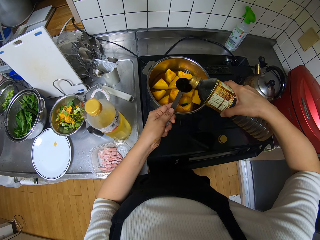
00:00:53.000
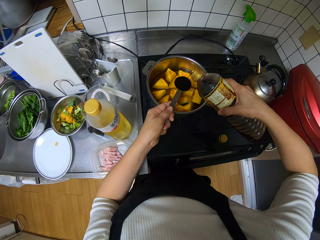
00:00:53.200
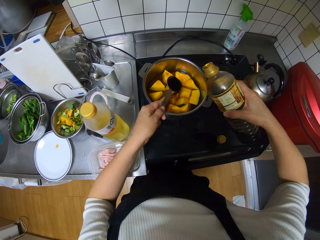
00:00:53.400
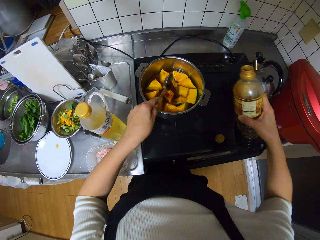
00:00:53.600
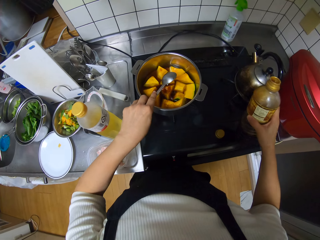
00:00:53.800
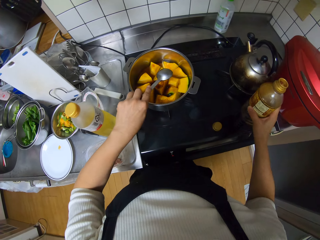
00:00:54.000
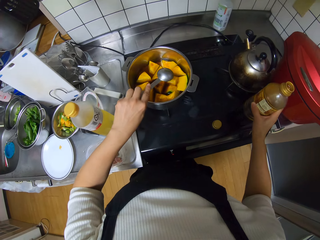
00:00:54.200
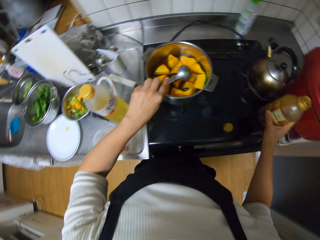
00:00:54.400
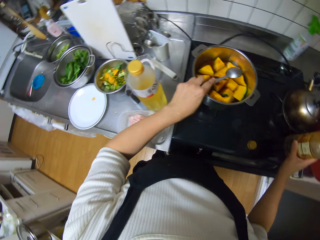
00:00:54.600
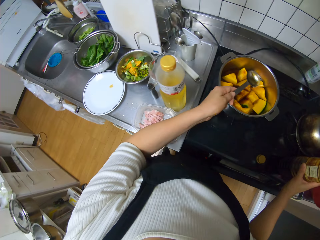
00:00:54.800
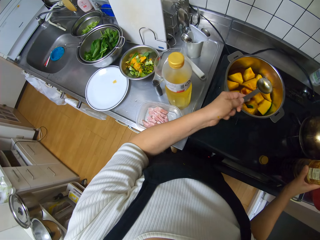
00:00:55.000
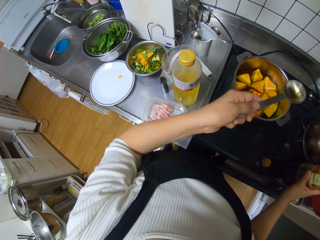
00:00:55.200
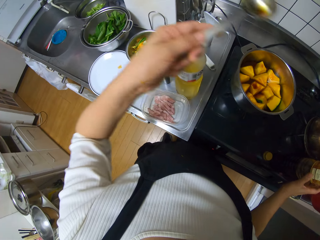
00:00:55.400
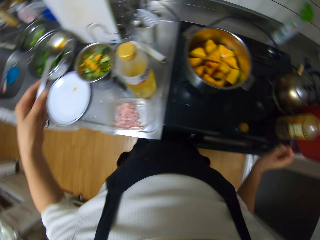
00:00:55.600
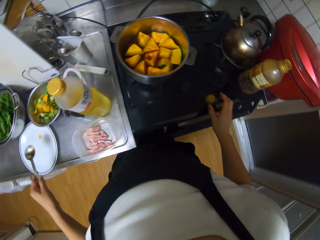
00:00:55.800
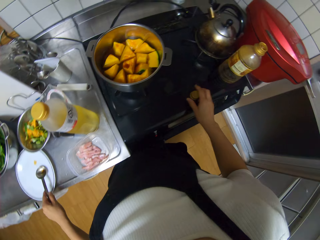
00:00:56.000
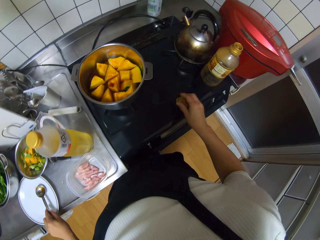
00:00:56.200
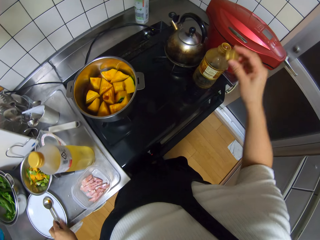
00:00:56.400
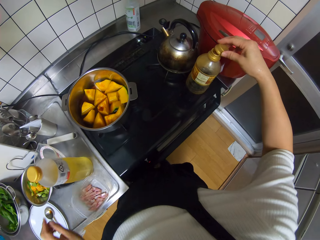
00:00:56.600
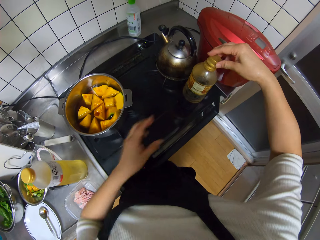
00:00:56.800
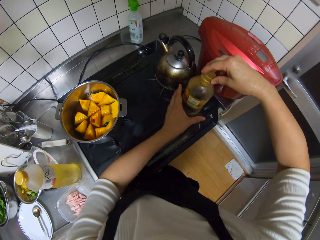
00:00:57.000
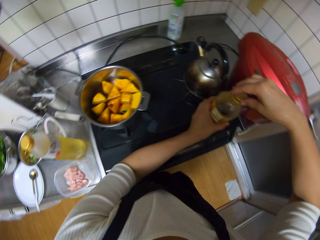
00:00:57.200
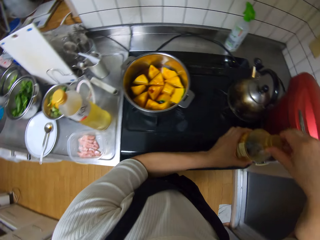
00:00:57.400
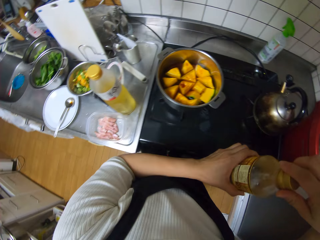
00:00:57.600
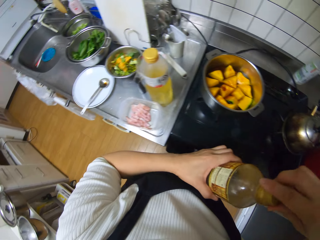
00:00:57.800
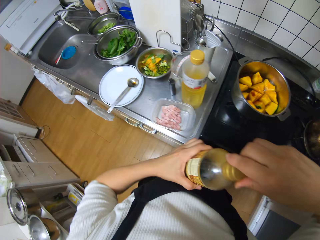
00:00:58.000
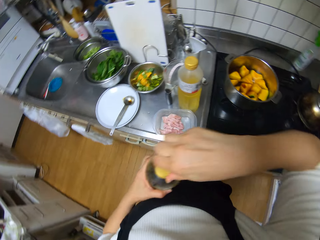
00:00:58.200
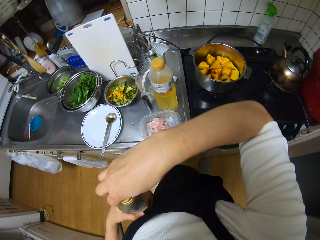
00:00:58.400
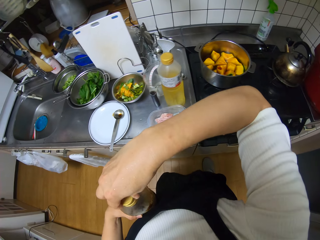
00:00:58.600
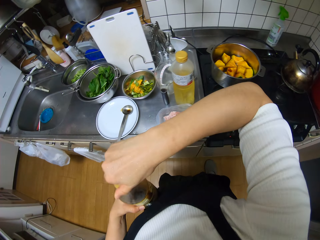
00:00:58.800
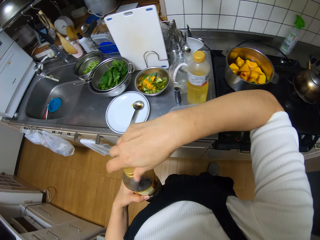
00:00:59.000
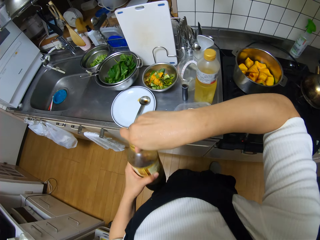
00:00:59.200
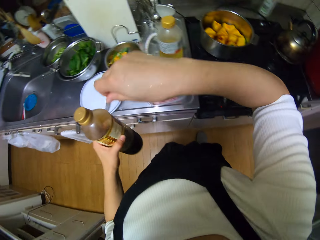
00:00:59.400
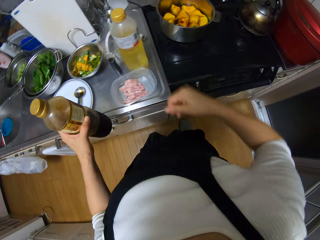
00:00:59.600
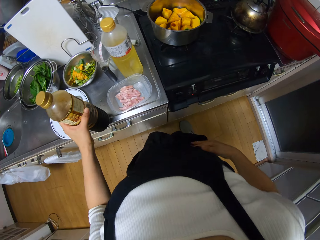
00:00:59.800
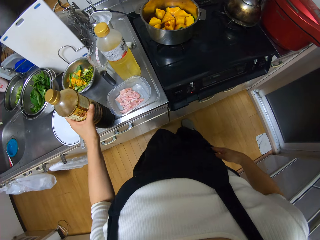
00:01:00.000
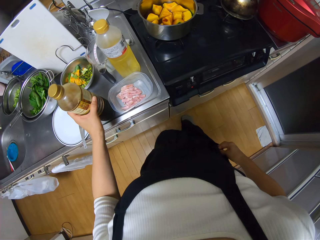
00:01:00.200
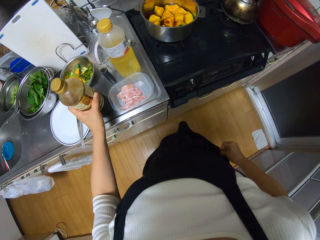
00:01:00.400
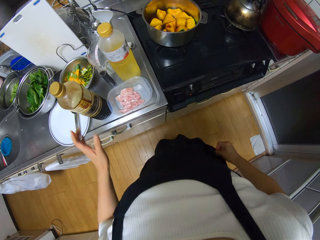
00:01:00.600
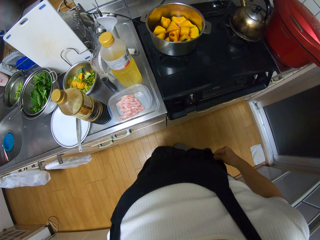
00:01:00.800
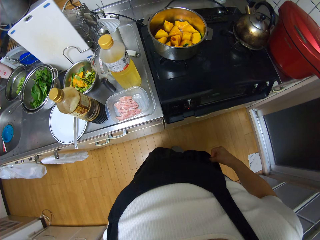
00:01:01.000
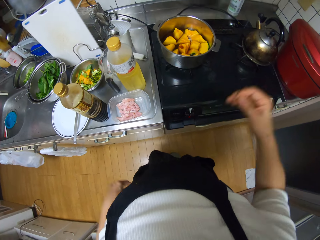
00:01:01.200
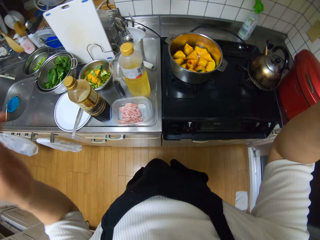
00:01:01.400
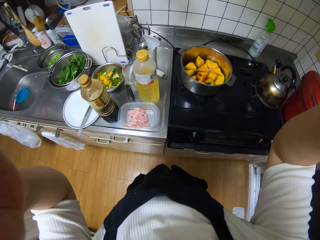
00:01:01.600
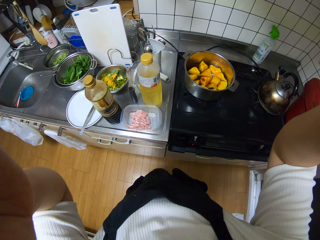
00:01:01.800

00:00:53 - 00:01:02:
The camera wearer pours the ingredient from the spoon into the bowl of pawpaw with his left hand. He drops the ingredient bottle on the cooker with both hands. He shakes the measuring spoon over the cooking pot, holds a bottle of something on the cooktop, and turns around. He picks the lid of the ingredient bottle from the cooker with his right hand. He drops the spoon on a plate with his left hand. He covers the ingredient bottle with his right hand. He picks the ingredient bottle from the cooker with his left hand. He turns around and closes the bottle of something. He cleans his right hand on his cloth. He drops the ingredient bottle on the kitchen sink with his left hand. He raises his hands. He looks around the kitchen.
